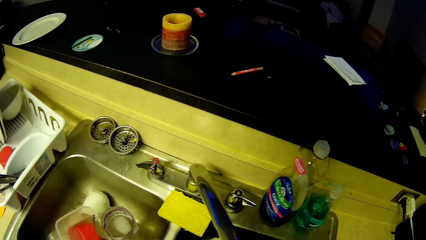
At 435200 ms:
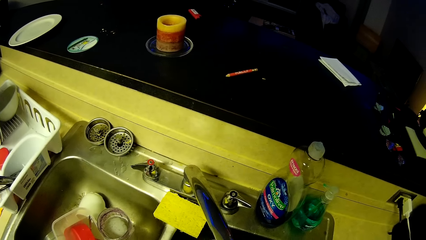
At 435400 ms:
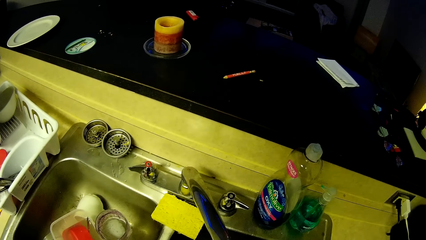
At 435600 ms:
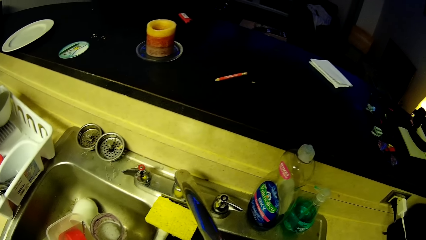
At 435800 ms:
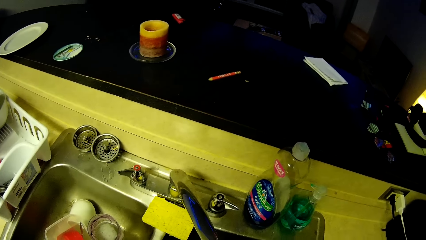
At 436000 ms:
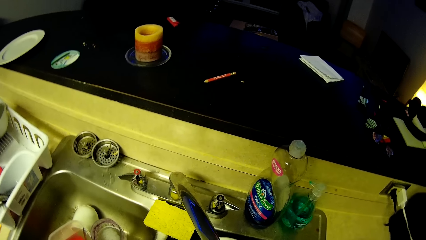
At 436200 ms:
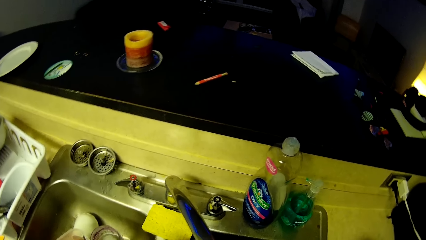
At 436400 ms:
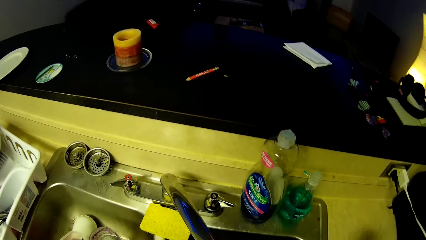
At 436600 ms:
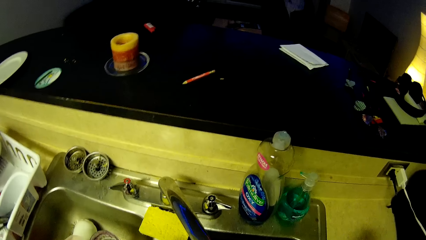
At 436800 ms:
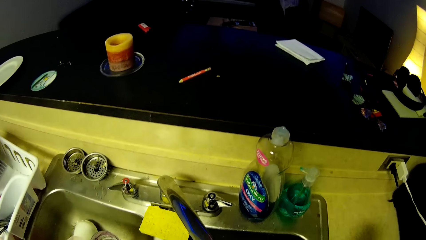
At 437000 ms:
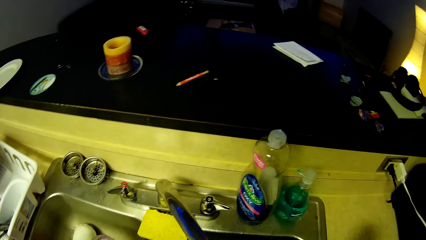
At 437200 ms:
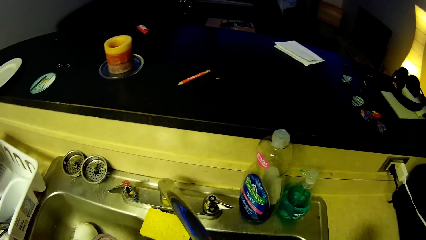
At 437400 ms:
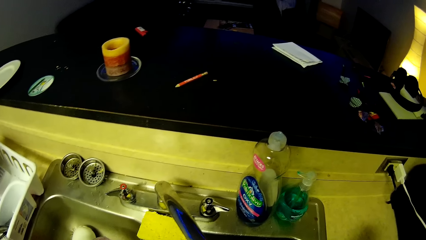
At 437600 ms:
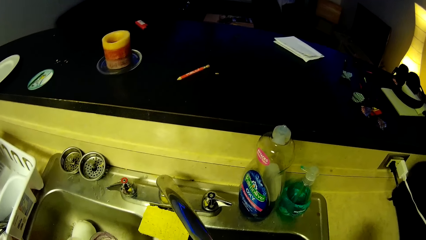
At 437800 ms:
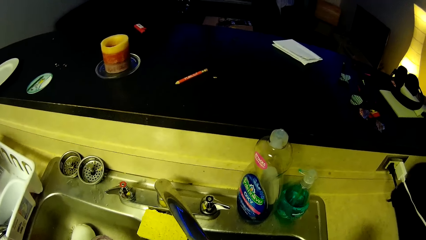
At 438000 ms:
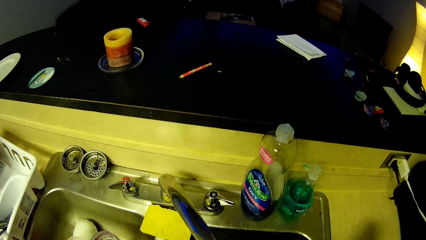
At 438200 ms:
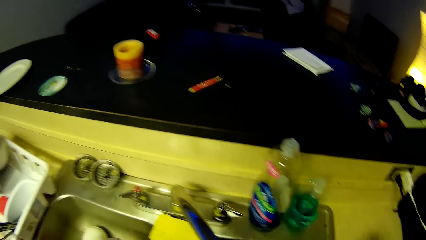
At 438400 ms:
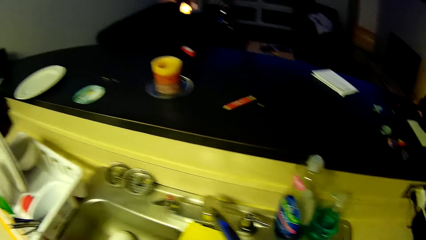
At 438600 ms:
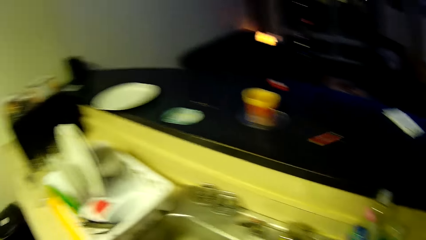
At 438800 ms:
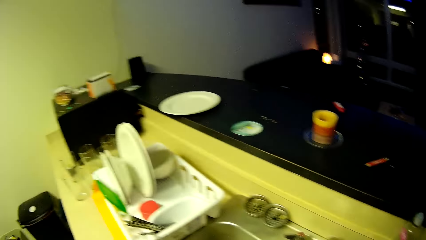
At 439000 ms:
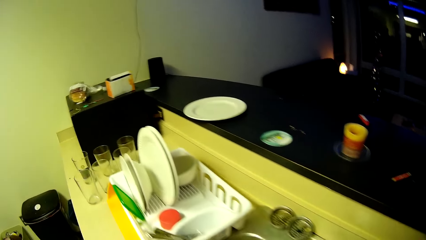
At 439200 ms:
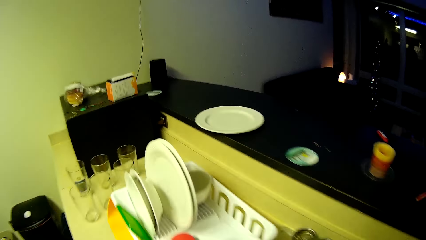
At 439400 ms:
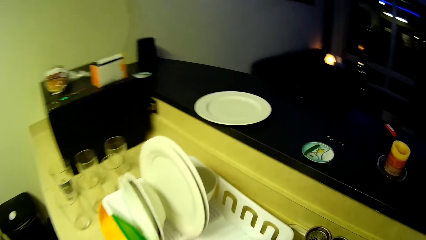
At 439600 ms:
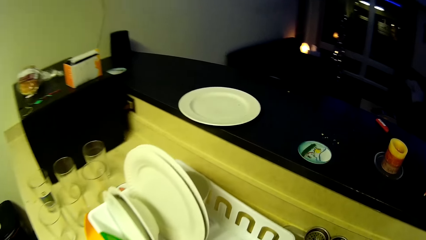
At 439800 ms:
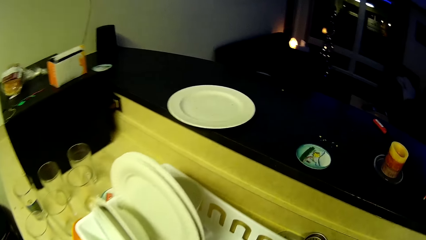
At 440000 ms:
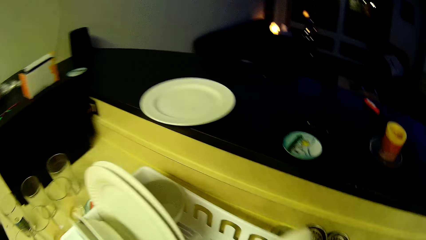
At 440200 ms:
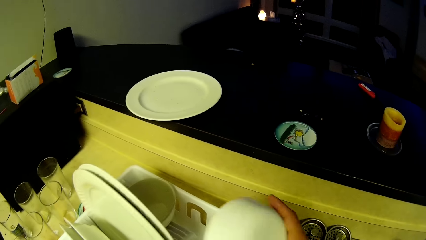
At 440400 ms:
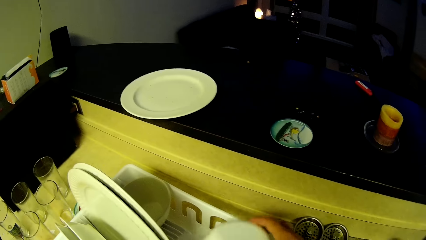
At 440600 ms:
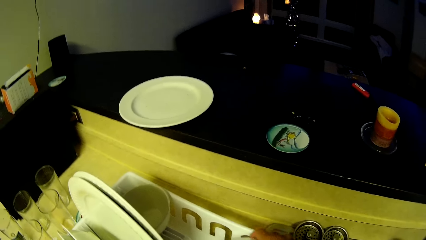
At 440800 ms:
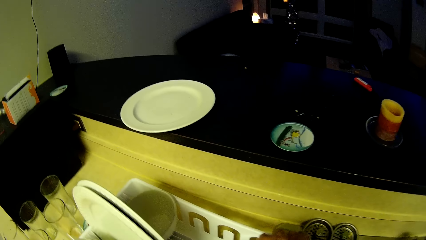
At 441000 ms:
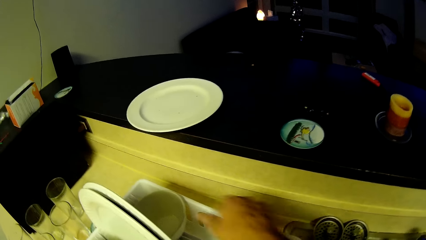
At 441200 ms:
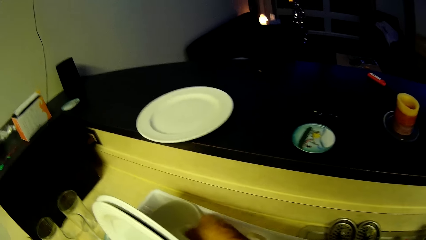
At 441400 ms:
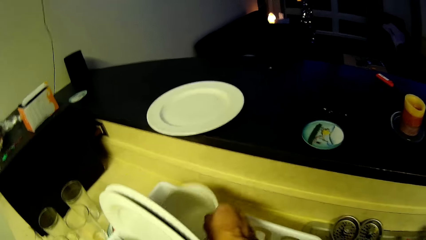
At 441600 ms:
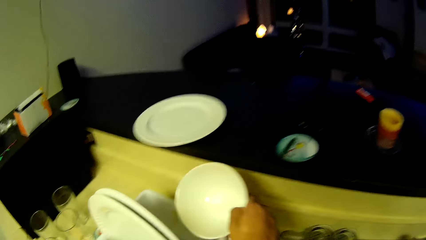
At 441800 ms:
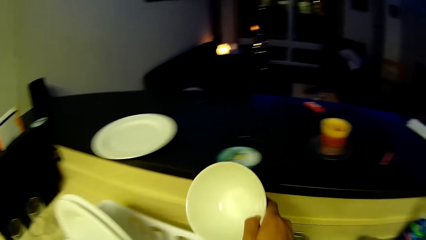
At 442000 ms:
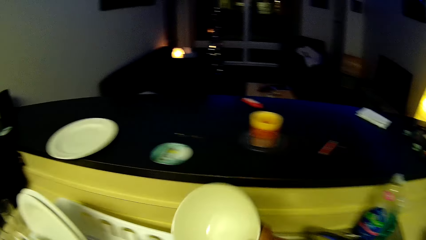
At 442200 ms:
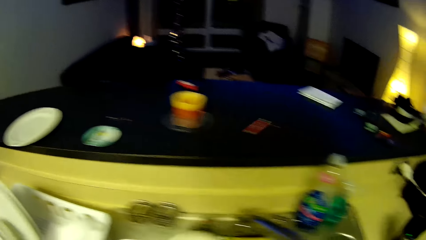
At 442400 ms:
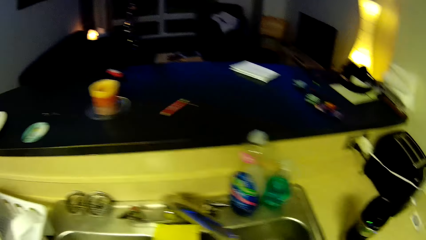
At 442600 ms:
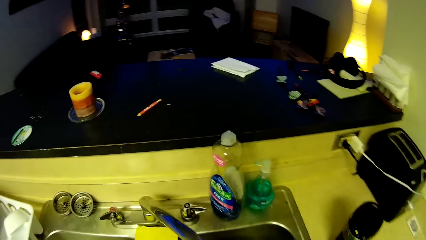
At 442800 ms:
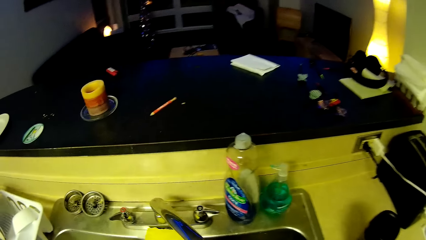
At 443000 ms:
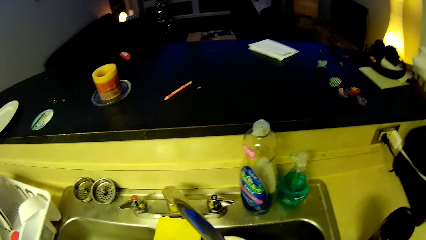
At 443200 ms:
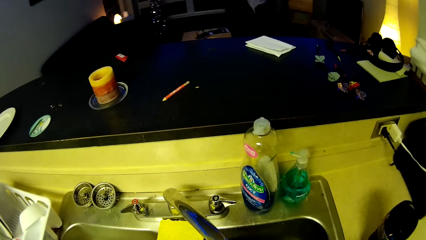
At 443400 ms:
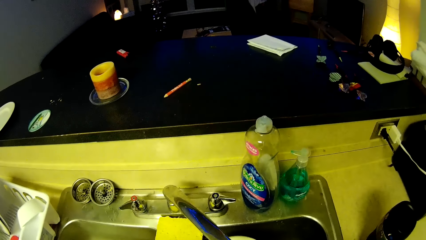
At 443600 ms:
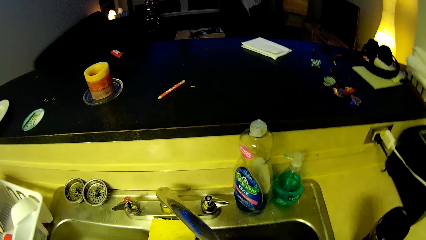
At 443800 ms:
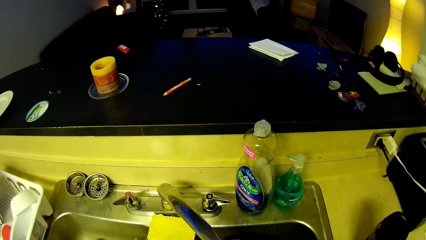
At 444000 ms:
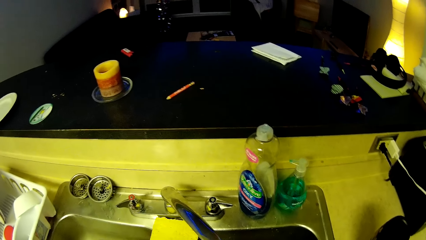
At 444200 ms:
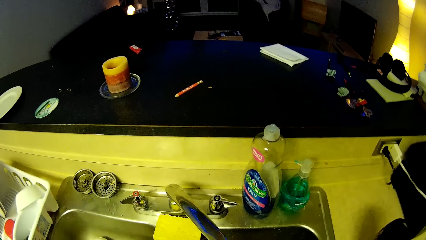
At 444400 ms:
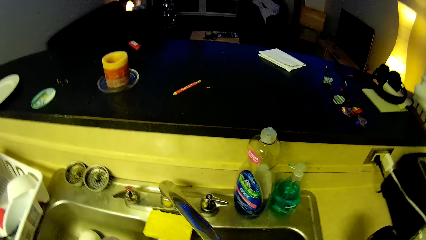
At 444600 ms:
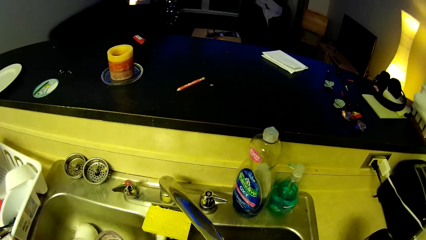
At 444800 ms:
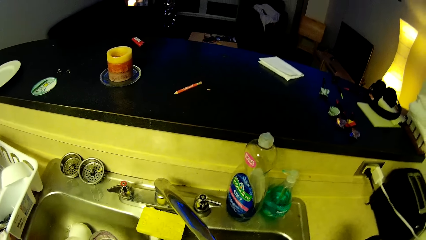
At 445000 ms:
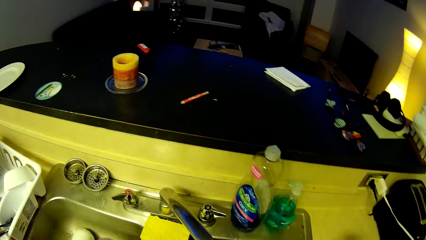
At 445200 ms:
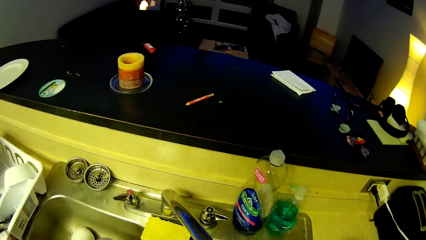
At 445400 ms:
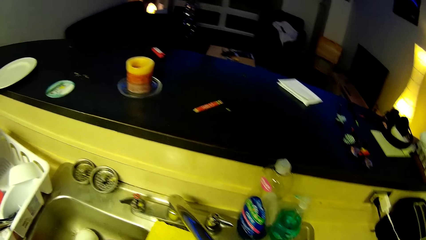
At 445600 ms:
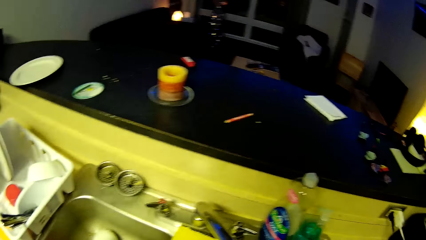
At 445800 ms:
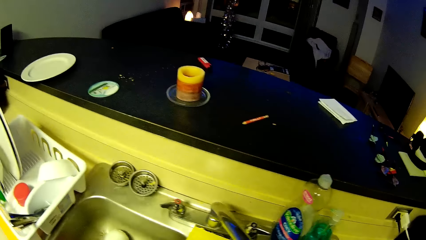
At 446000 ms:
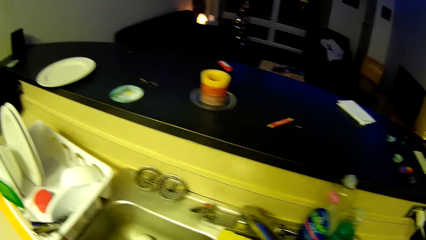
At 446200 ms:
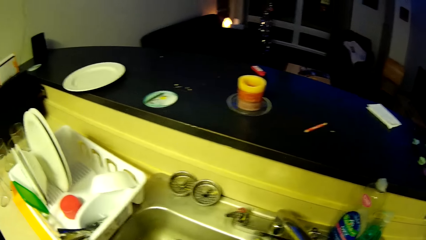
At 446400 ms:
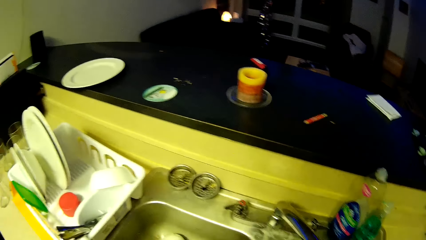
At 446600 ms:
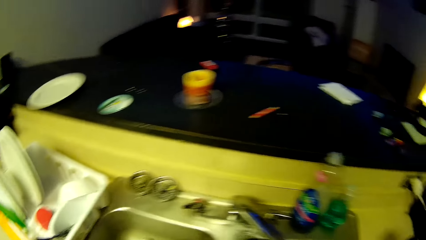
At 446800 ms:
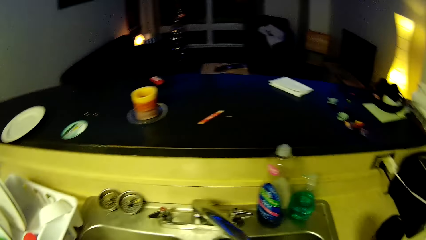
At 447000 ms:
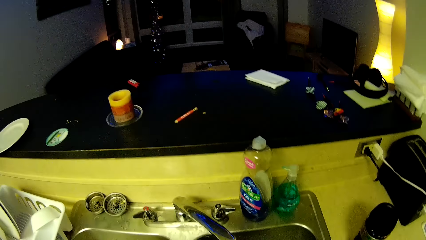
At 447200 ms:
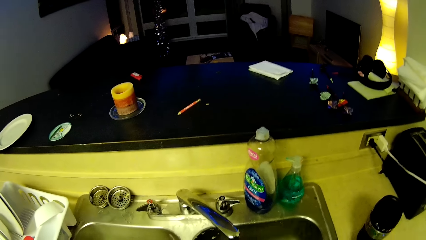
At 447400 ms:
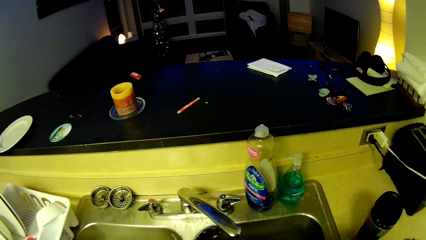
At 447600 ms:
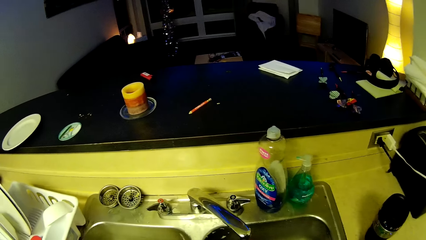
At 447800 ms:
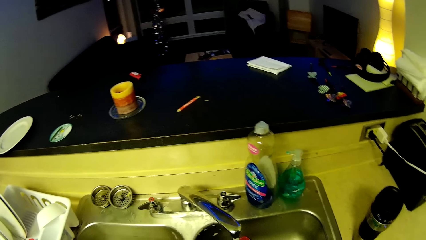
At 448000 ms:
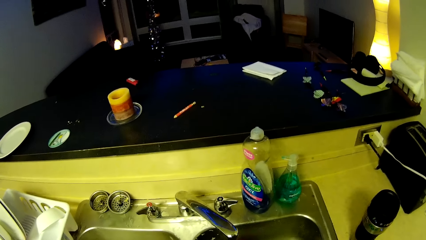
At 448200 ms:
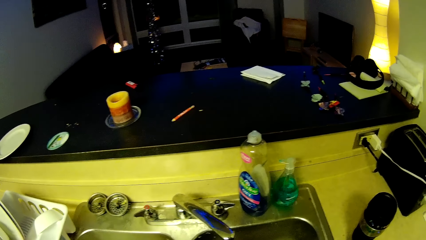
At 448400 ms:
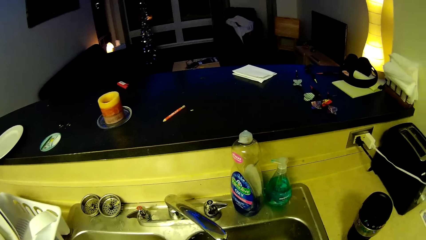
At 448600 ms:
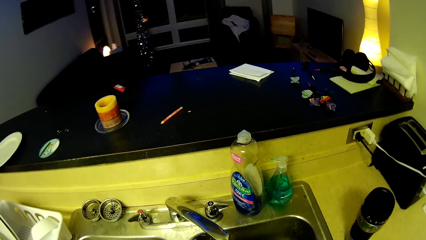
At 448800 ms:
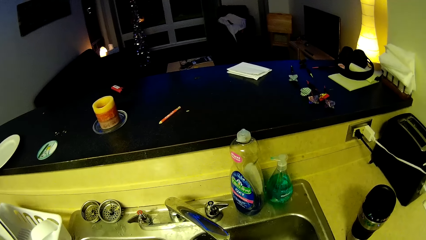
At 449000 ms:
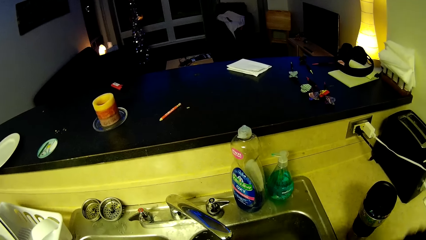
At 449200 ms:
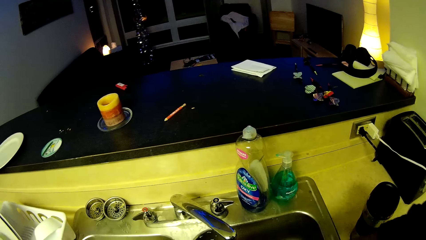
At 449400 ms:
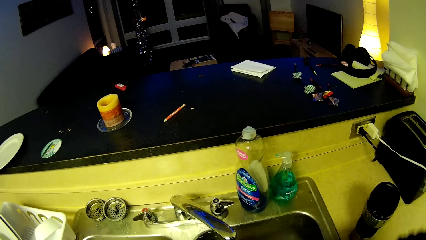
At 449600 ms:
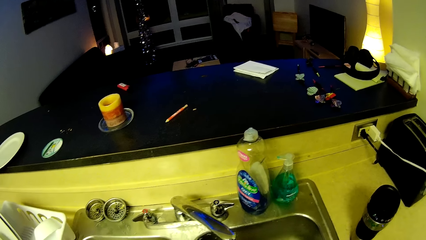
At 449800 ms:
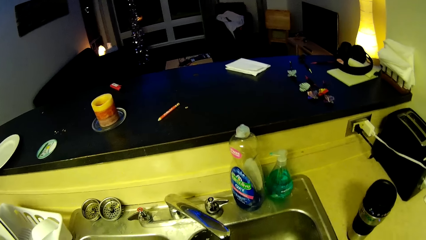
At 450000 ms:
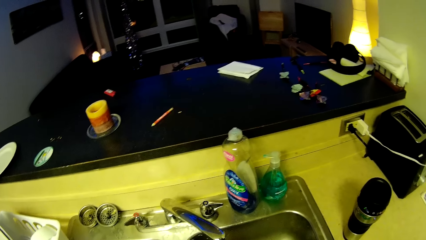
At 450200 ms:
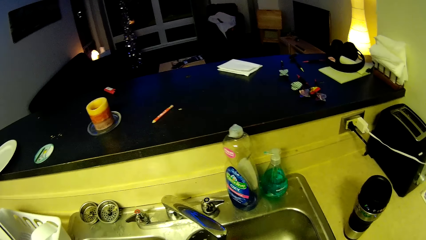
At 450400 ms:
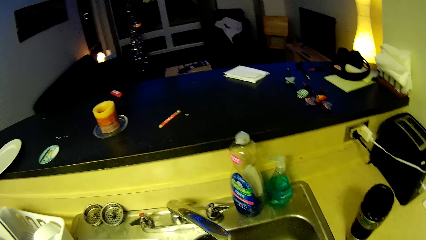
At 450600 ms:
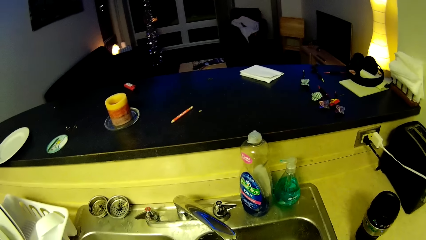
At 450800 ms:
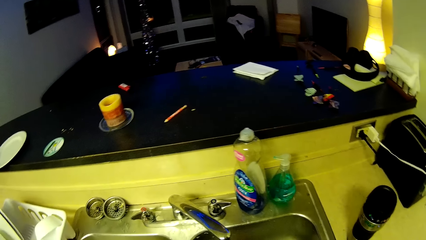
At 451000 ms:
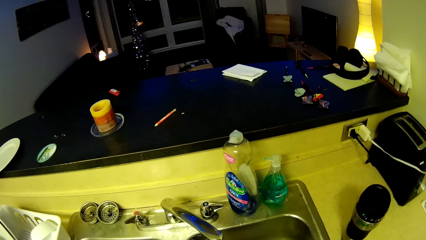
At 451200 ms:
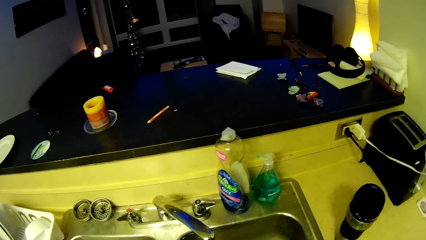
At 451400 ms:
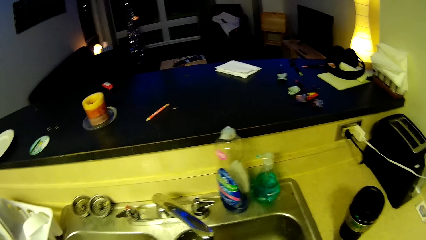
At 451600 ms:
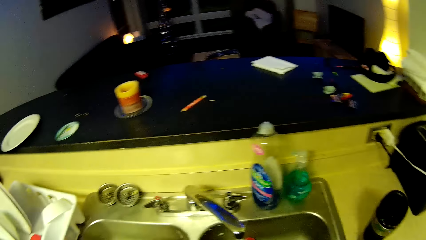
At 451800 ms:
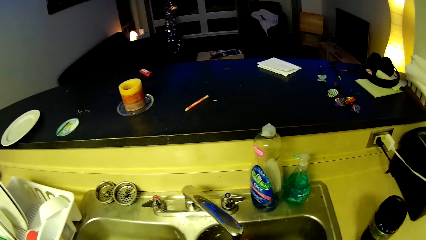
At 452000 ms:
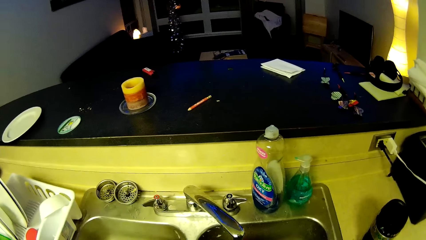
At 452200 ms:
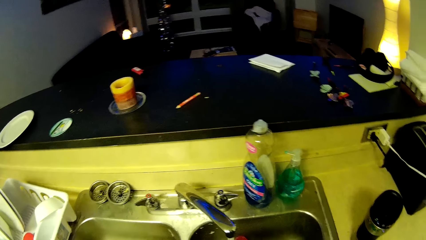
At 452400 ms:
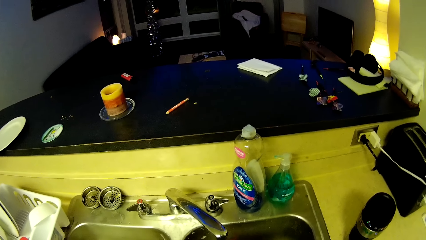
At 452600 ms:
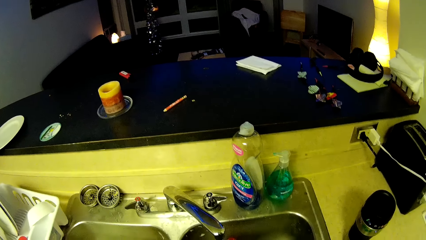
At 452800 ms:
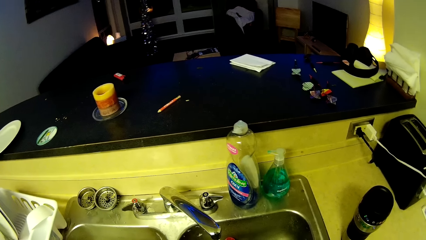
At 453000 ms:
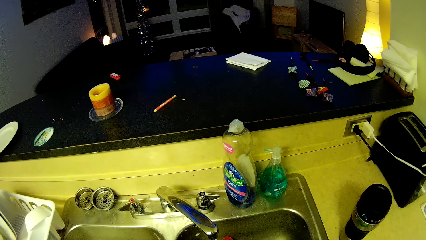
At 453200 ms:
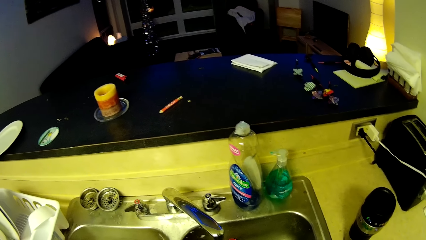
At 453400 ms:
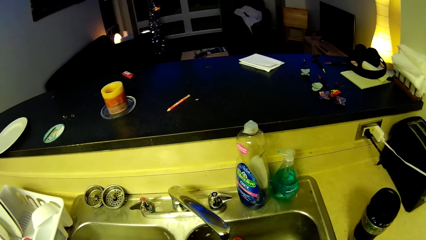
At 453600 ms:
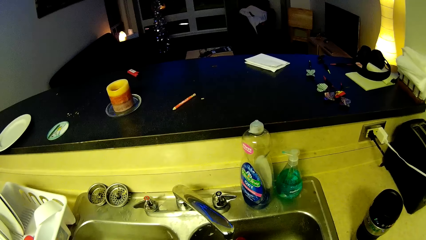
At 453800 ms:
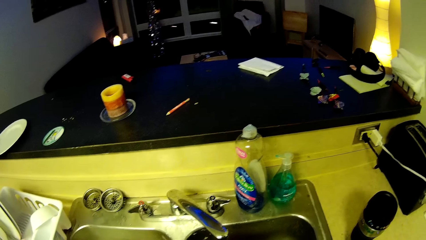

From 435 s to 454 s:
The camera wearer turns to the tray. He drops the plate in the plate drainer with his right hand. He picks another plate from the plate drainer with his right hand. He turns to the sink. He washes the plate on the sink. He picks up the scrubber on the sink. He washes the plate on the sink.
